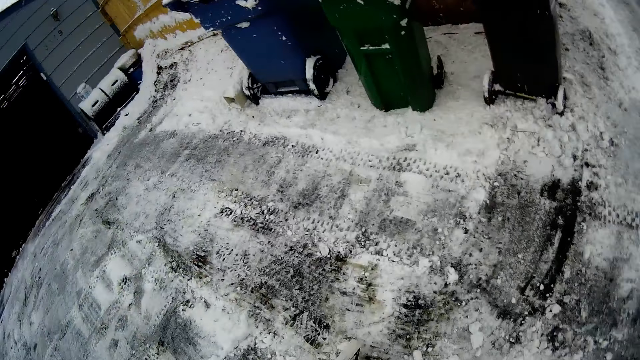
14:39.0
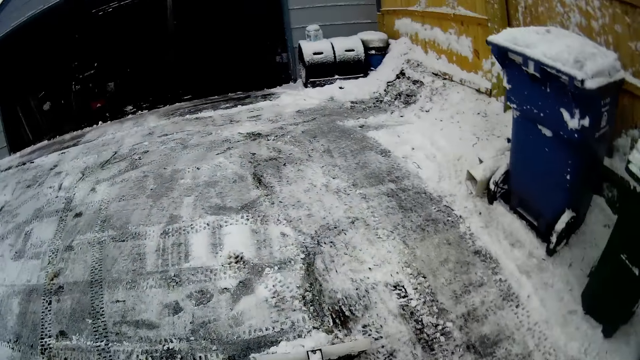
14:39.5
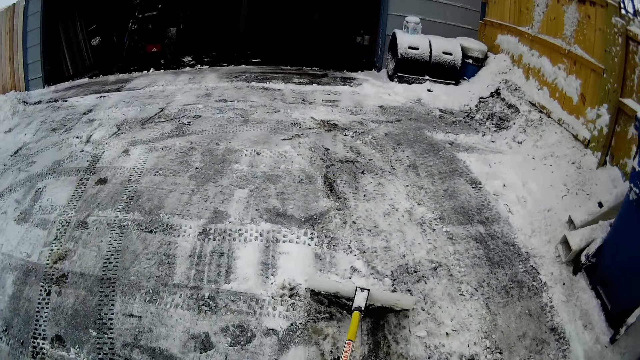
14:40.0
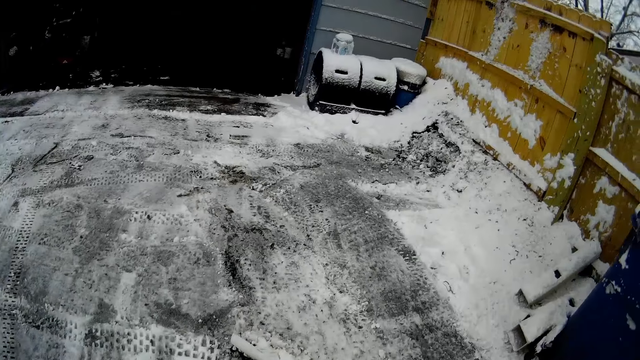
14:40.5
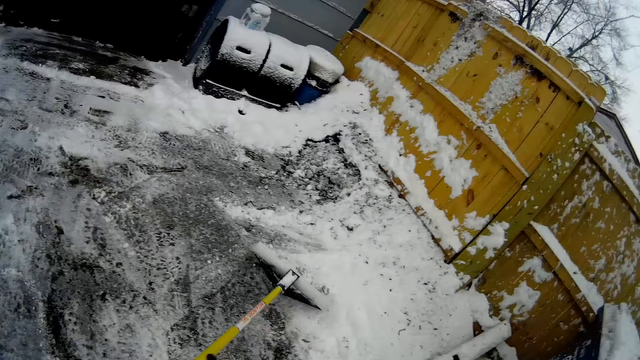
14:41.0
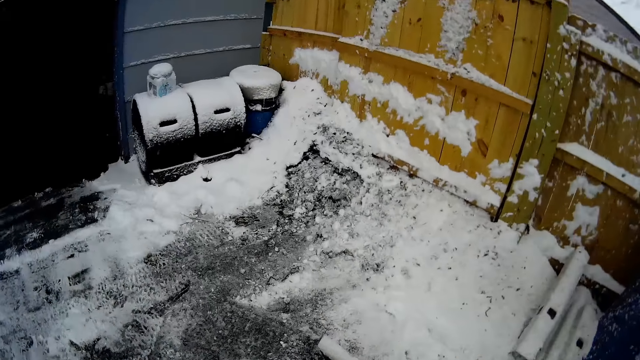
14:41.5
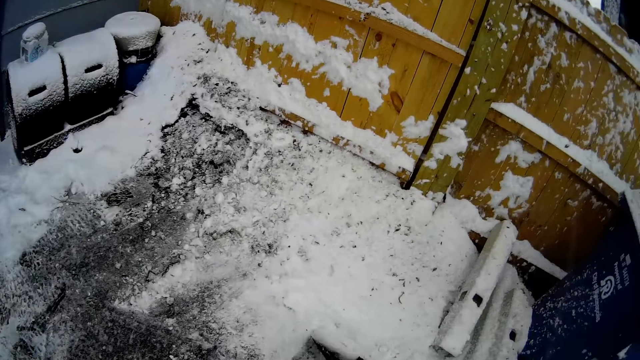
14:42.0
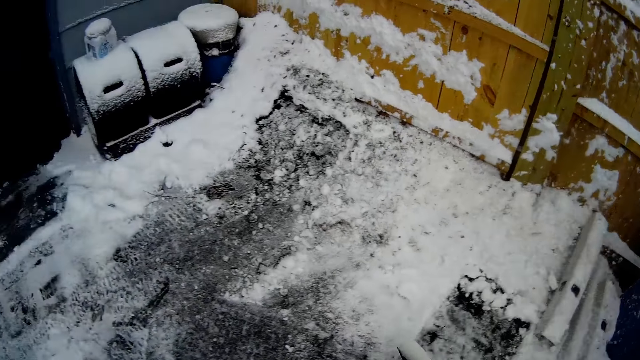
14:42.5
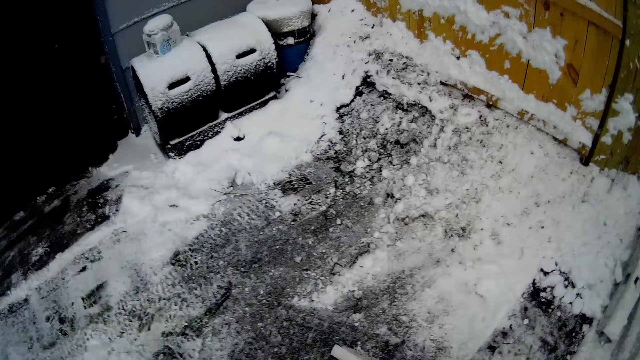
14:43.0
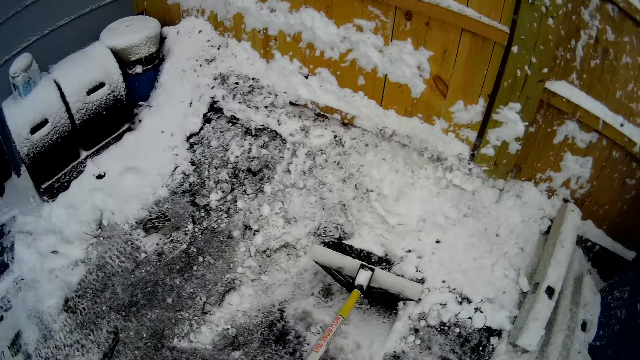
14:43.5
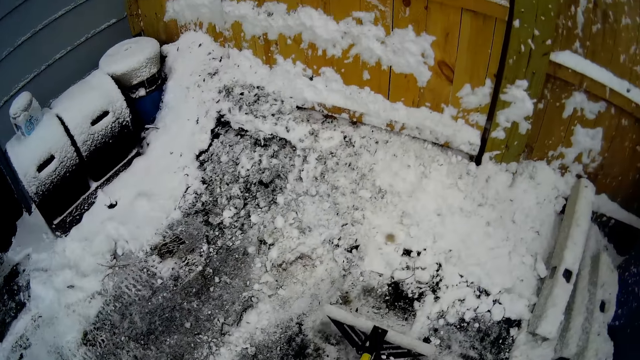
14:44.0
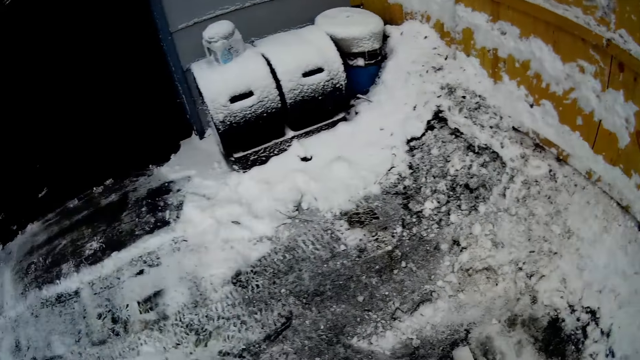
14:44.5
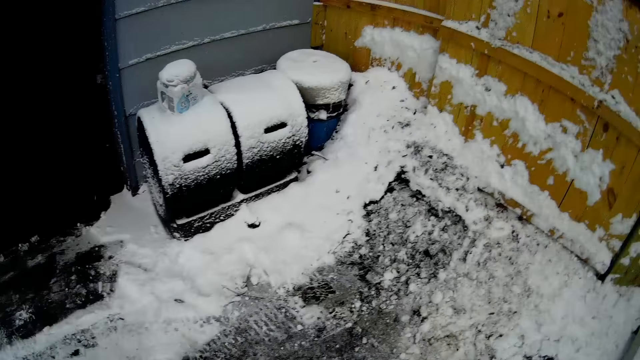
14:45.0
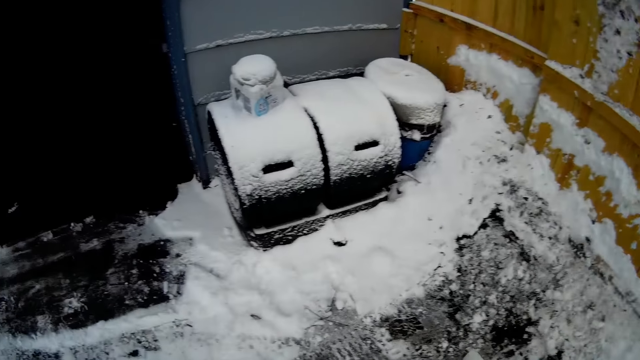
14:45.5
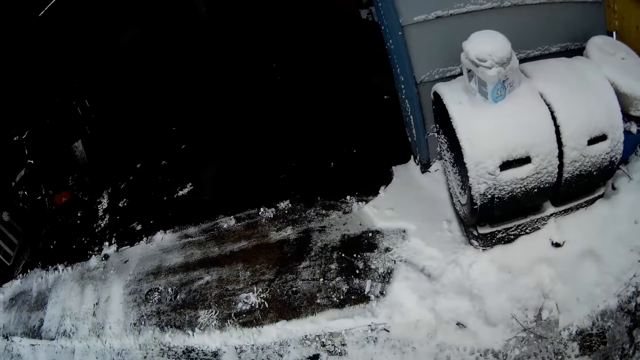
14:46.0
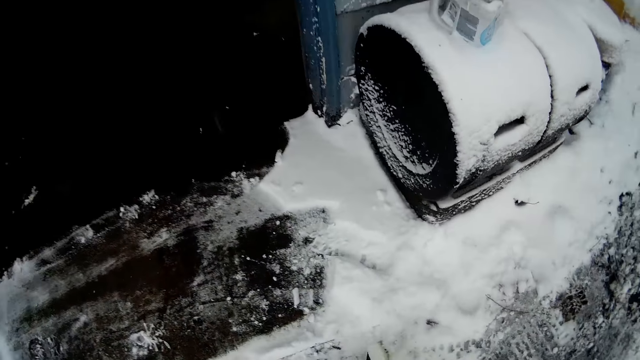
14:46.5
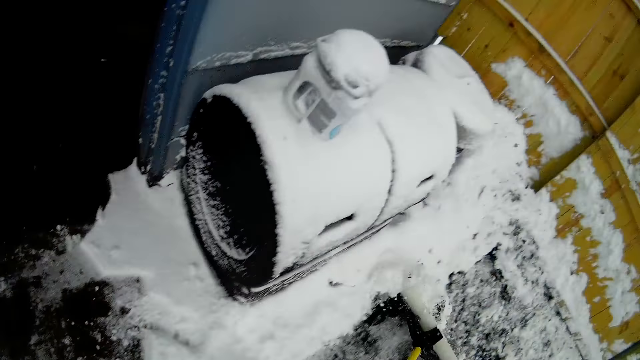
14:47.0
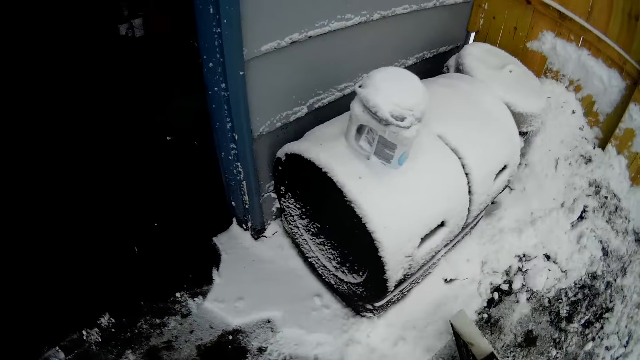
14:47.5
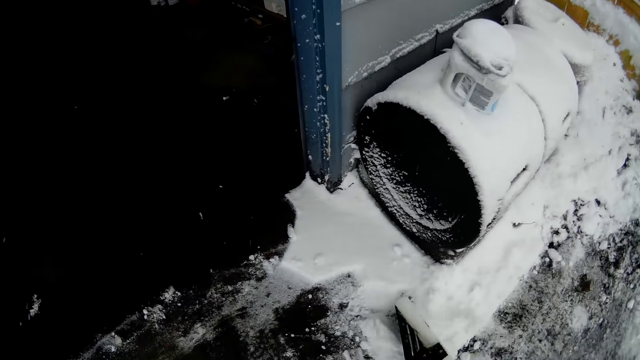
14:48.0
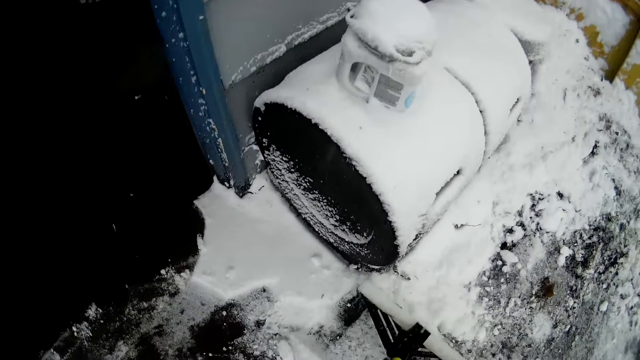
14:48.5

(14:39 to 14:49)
The camera wearer pushes snow with a snow shovel.

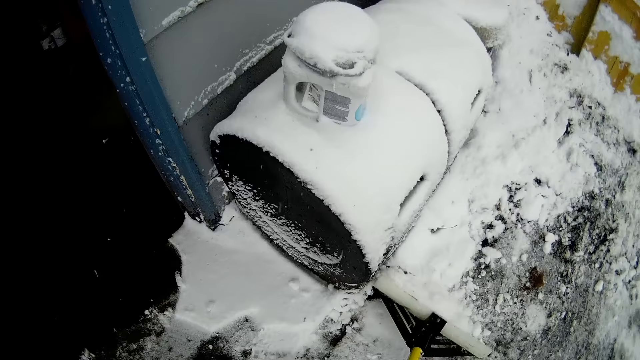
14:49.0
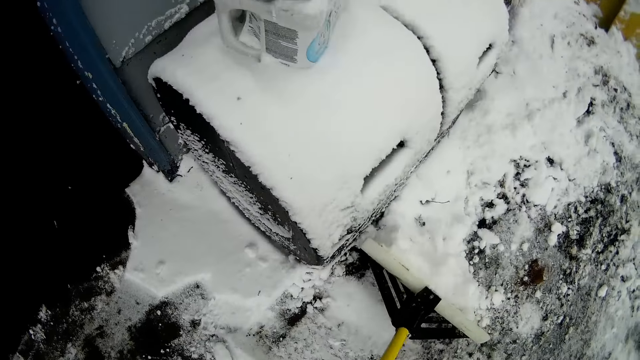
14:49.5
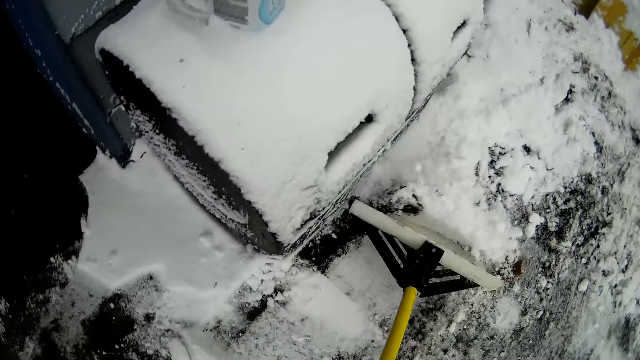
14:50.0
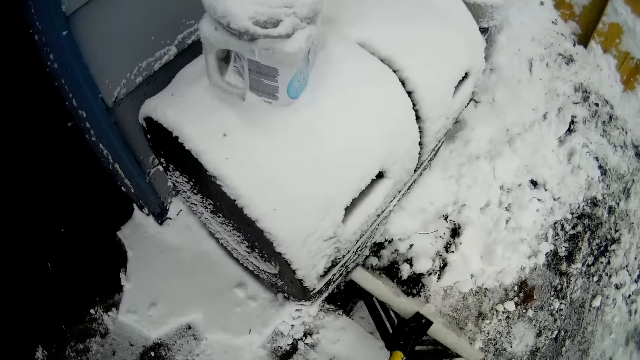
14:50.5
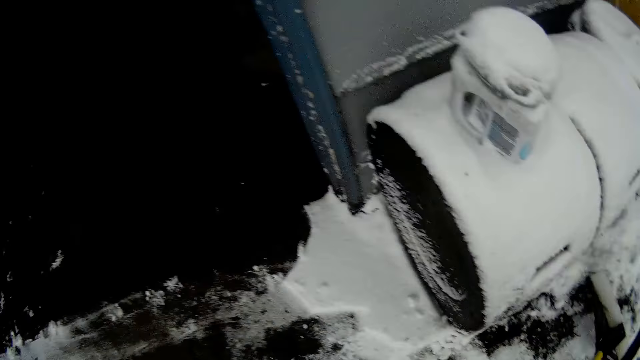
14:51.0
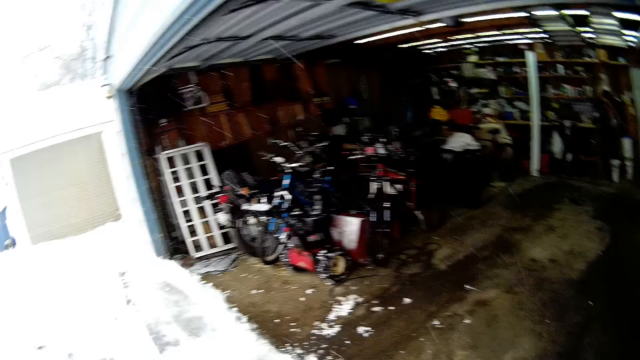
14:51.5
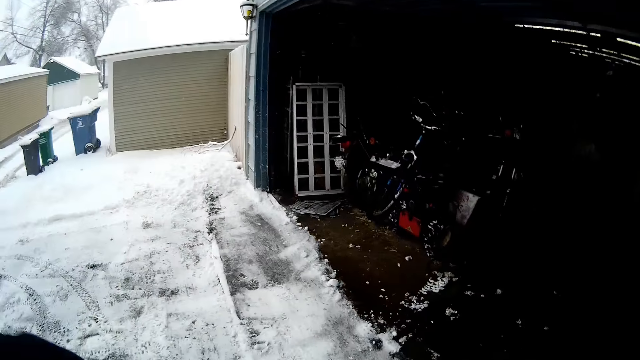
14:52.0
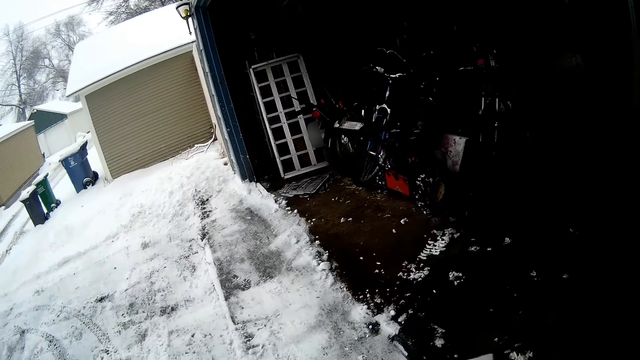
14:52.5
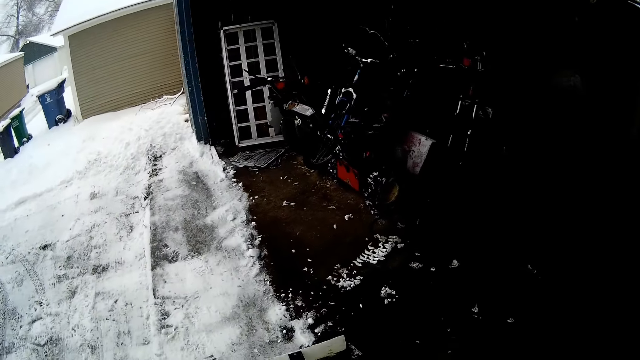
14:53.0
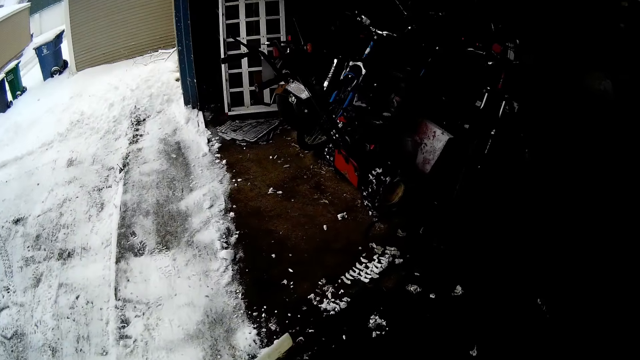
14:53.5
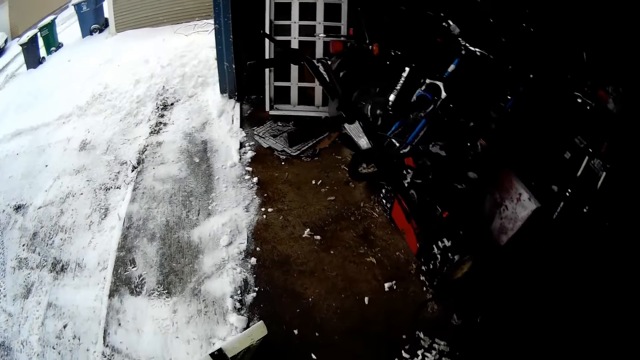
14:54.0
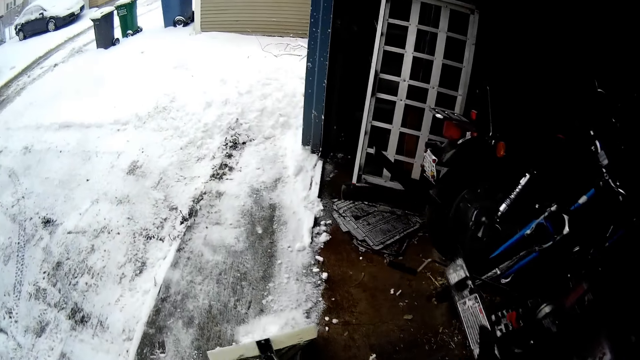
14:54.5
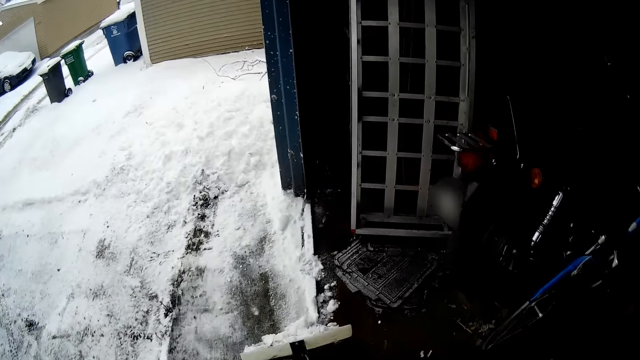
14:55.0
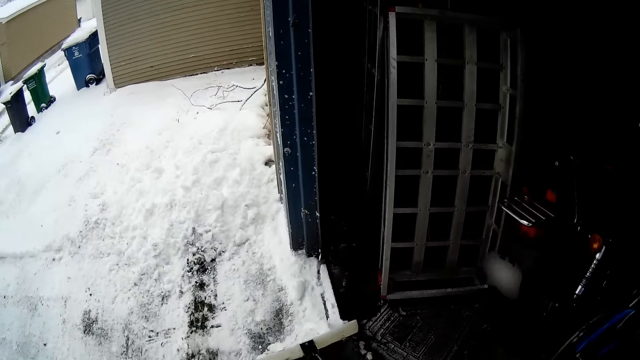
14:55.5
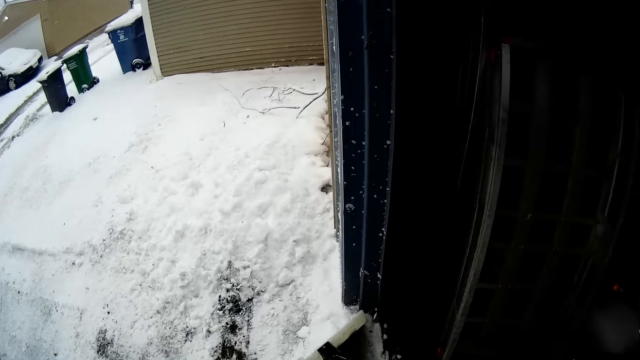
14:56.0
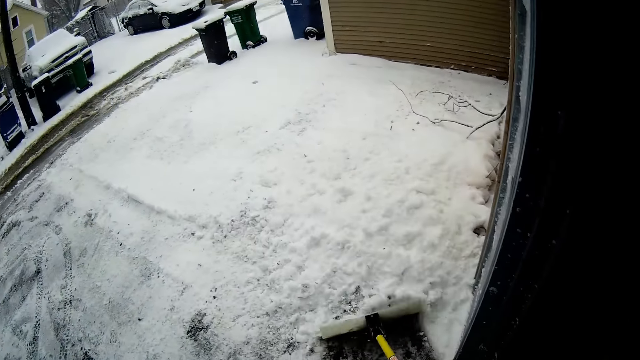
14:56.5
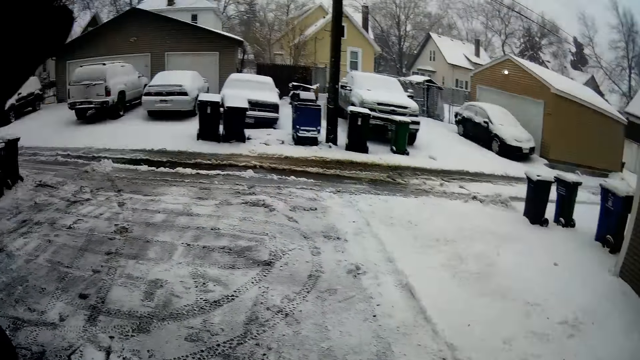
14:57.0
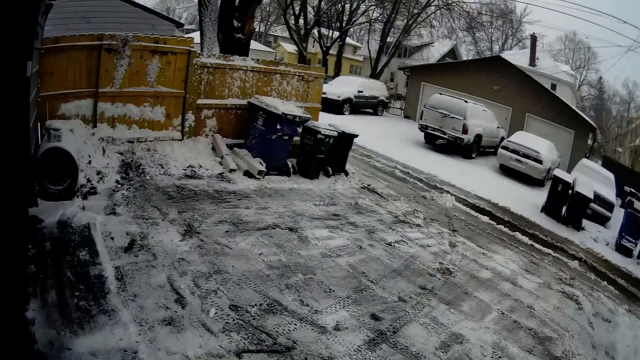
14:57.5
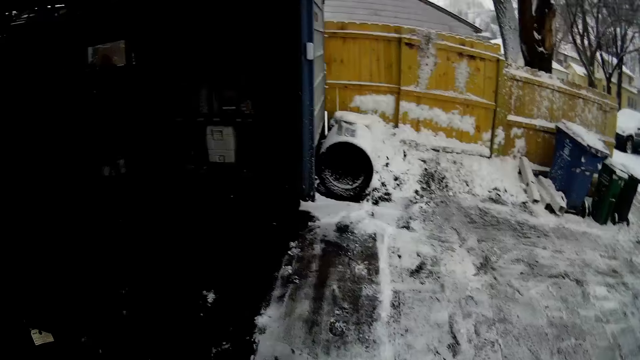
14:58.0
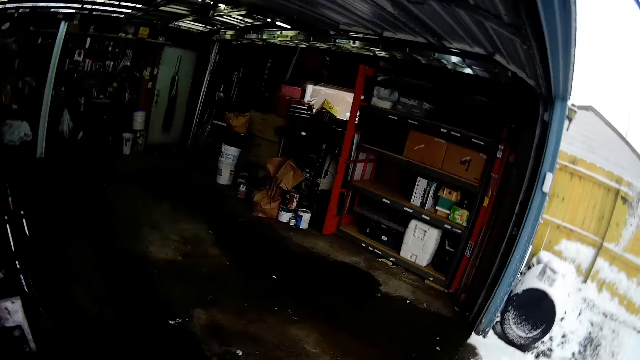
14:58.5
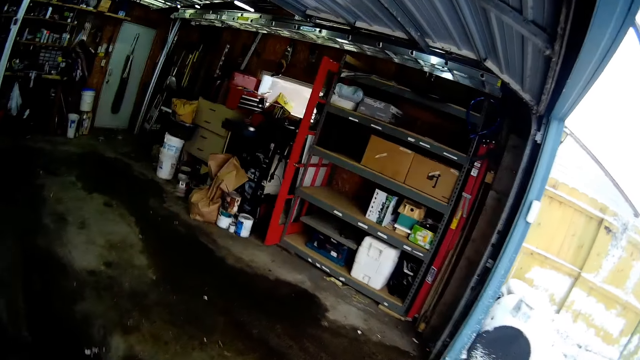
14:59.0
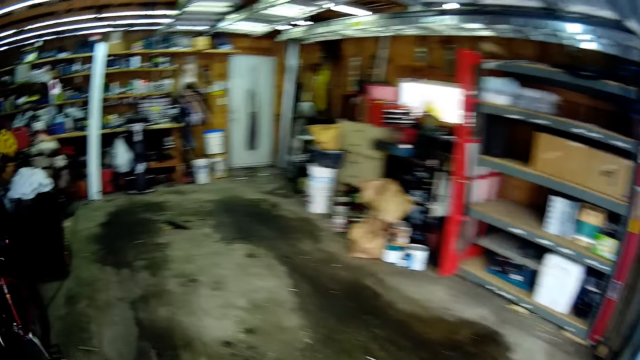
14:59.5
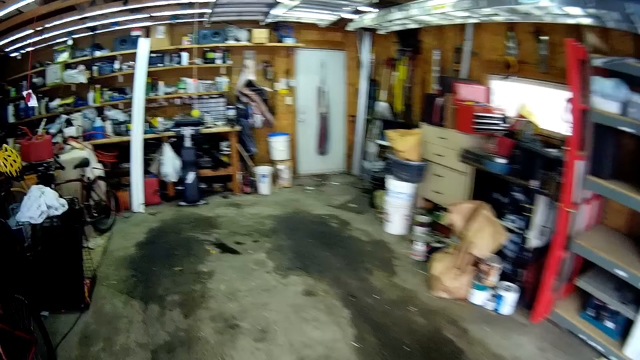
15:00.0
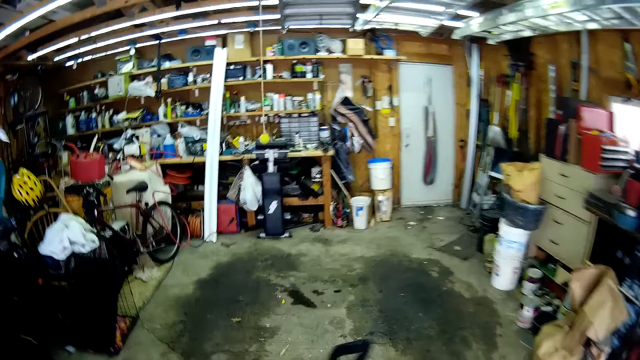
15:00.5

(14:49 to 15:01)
The camera wearer turns around the area. They push snow with a snow shovel. They turn around the area. They walk around the area. They walk around the store.
